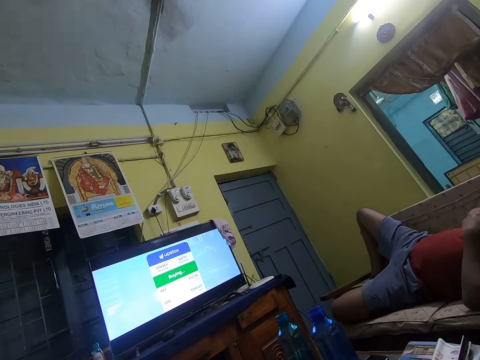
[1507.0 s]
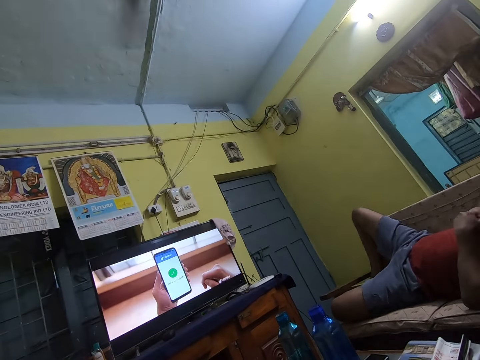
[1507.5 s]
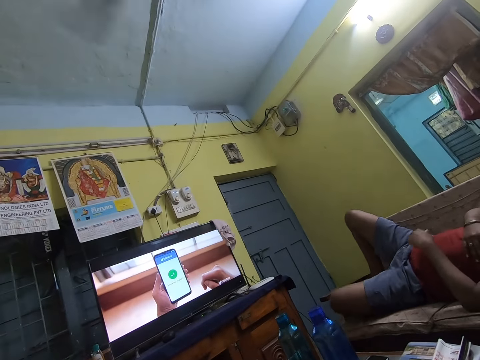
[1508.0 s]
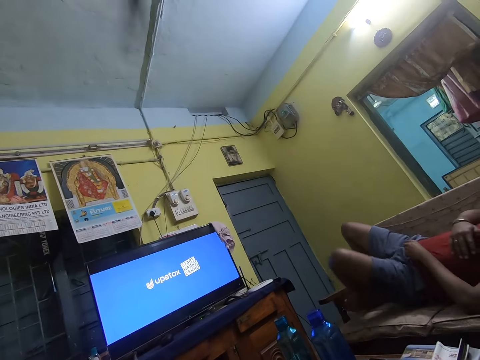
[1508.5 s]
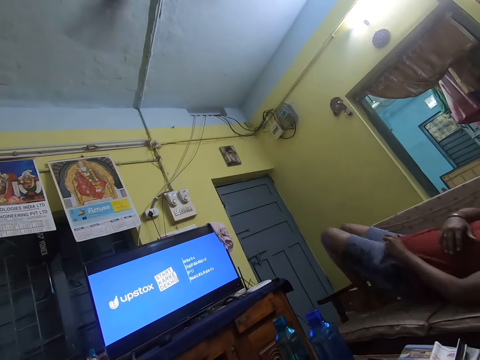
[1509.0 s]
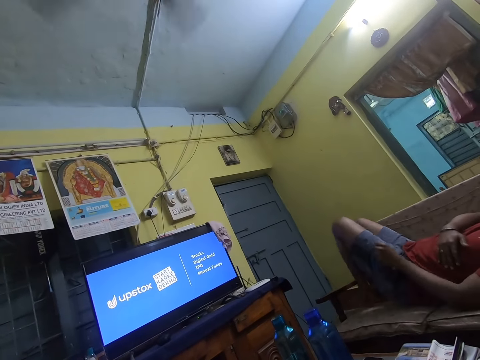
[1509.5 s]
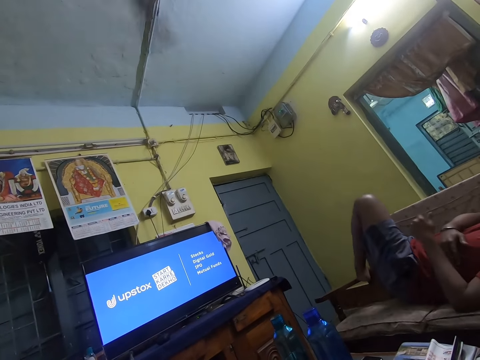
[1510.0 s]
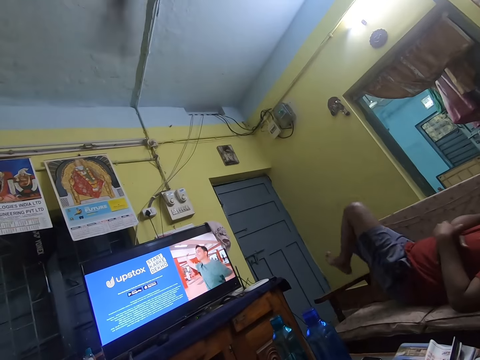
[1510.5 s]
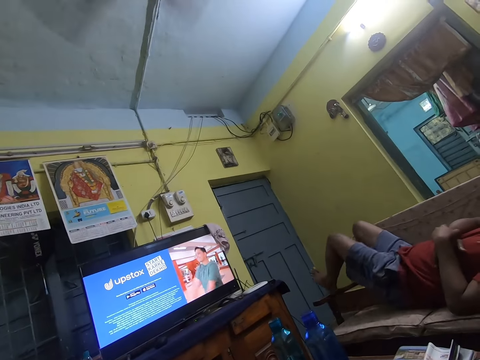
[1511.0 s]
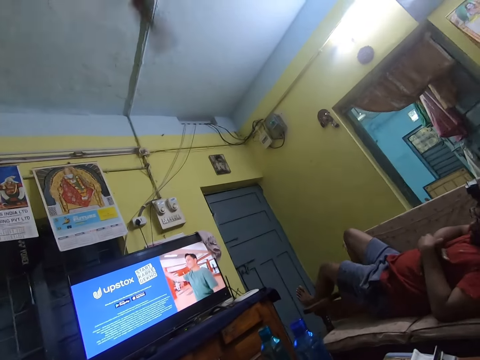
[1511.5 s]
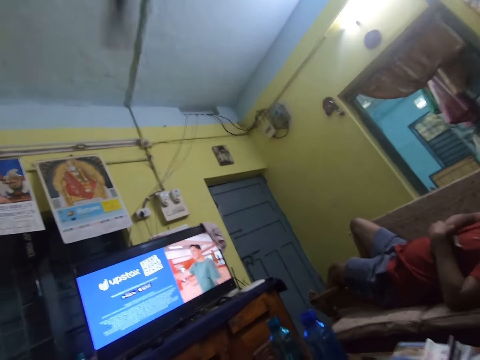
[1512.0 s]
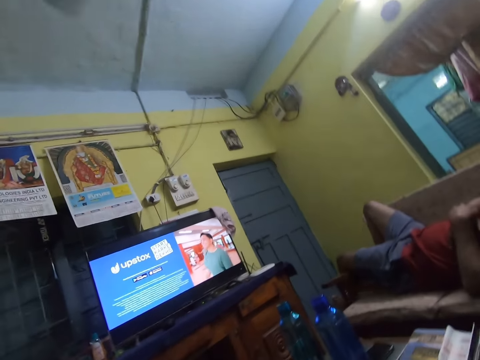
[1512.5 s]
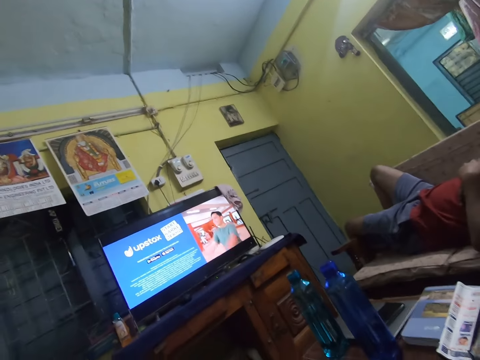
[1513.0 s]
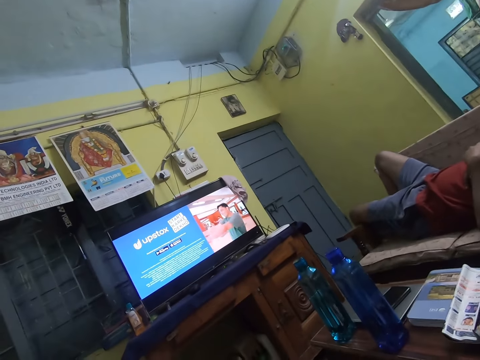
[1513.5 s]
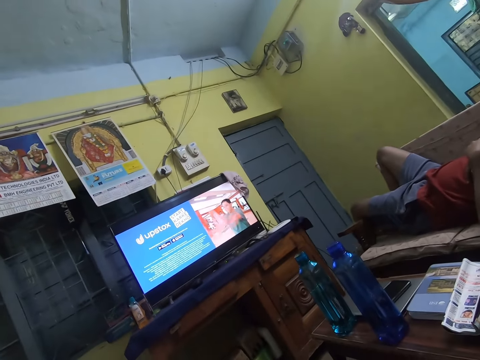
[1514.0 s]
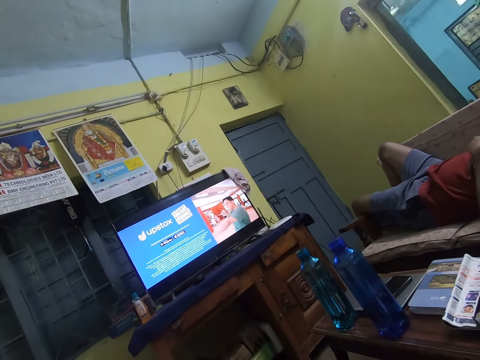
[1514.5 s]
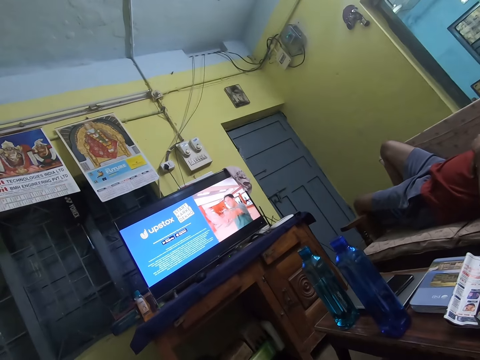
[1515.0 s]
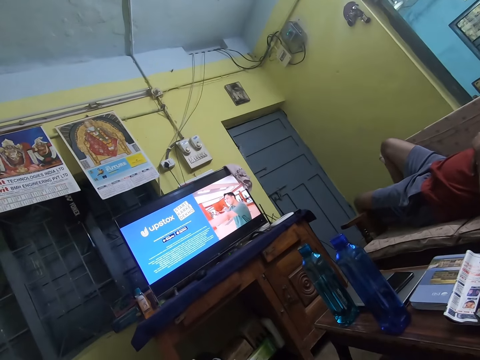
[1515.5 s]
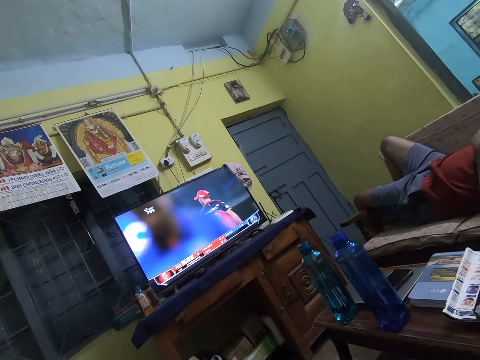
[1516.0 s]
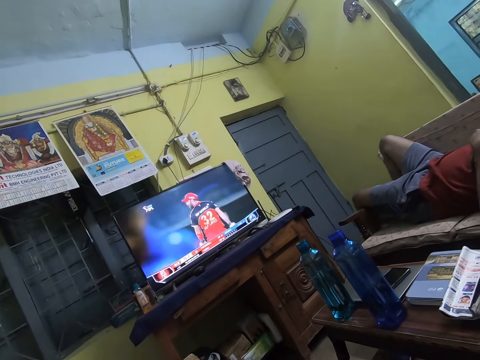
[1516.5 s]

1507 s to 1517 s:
The man adjusts his shirt with his left hand. The man moves his leg.

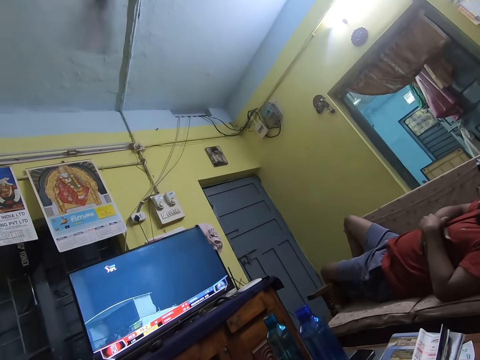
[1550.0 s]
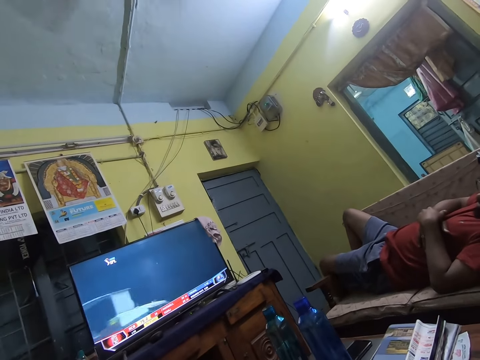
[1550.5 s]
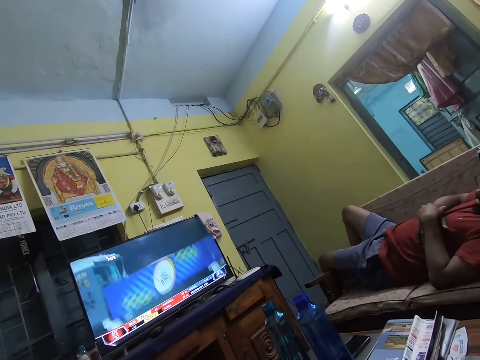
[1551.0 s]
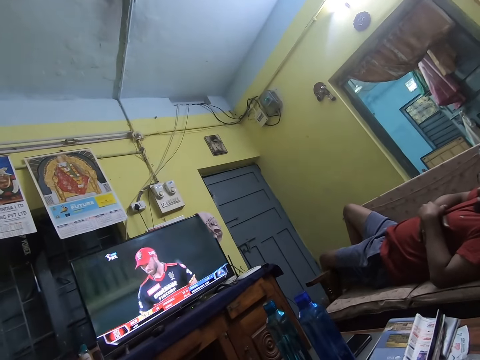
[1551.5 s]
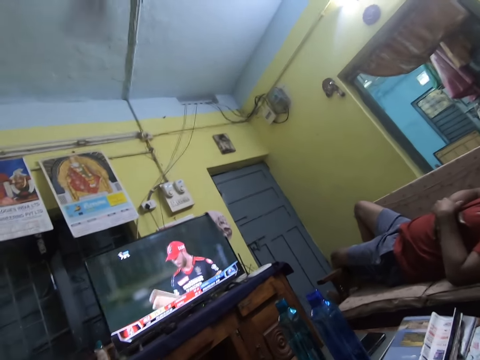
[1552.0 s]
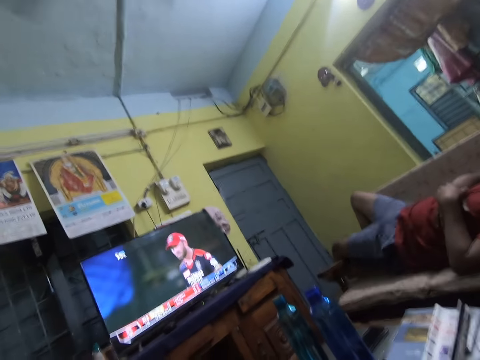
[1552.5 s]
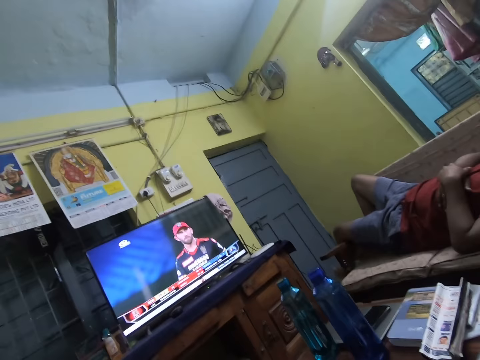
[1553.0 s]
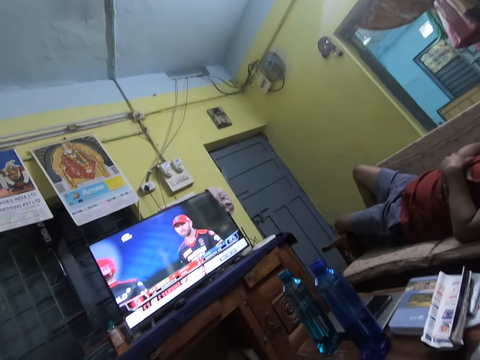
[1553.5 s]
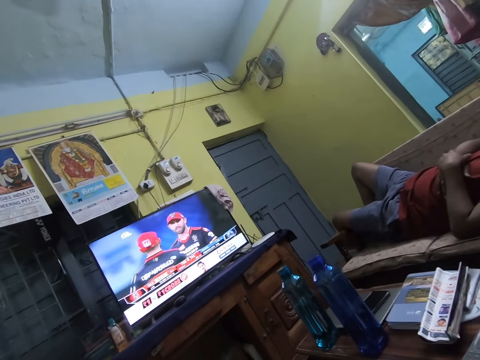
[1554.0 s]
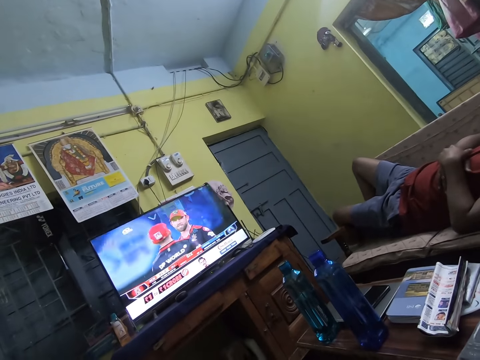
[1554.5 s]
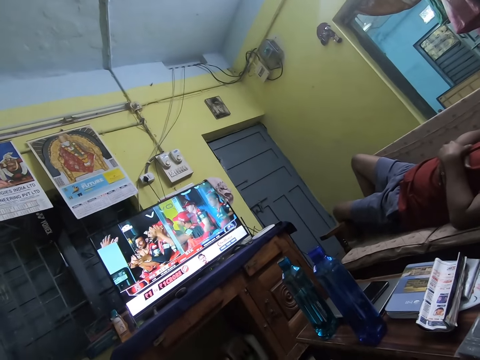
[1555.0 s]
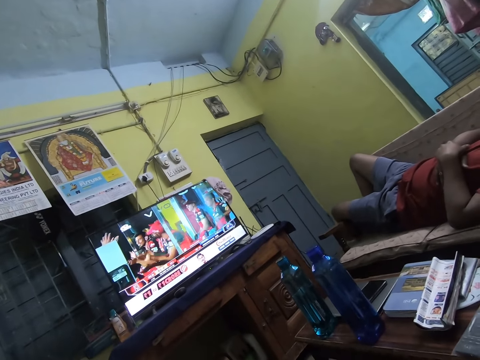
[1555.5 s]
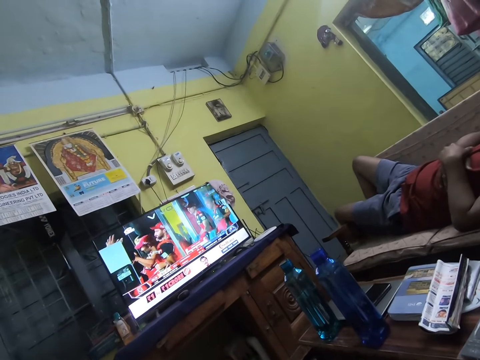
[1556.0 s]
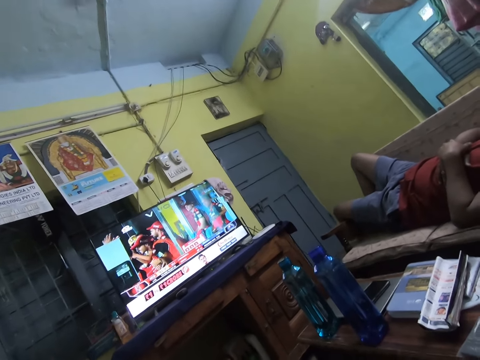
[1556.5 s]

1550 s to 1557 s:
The camera wearer lifts a hand.

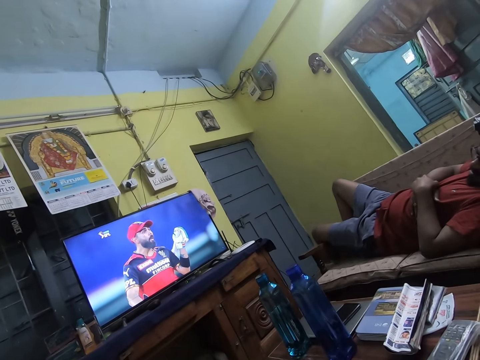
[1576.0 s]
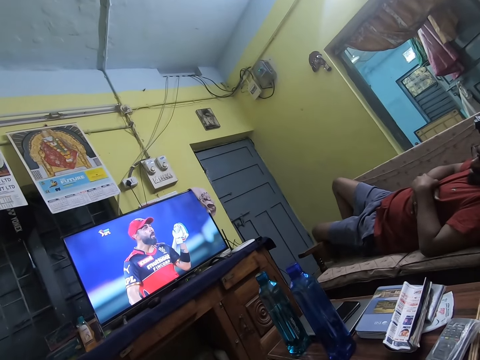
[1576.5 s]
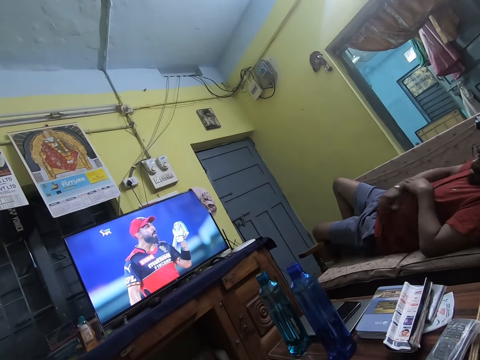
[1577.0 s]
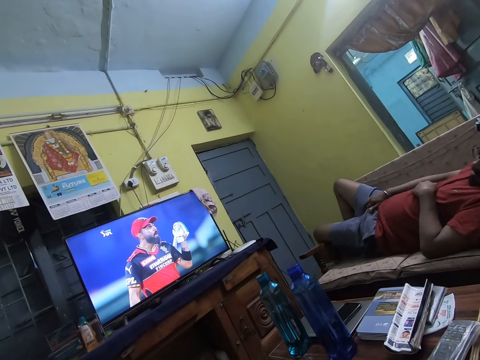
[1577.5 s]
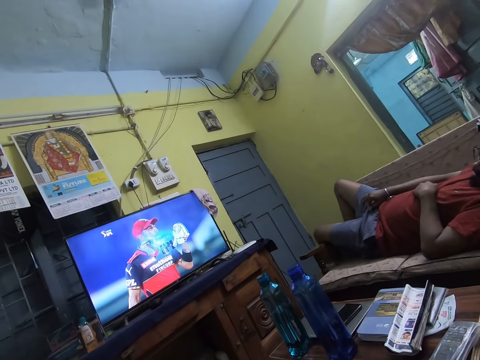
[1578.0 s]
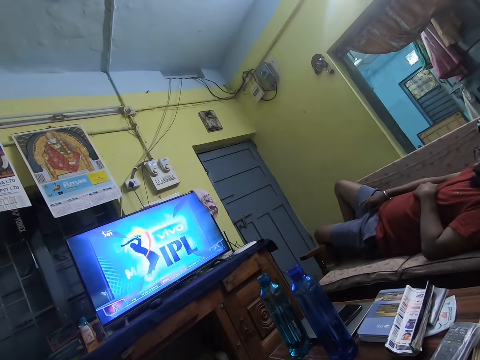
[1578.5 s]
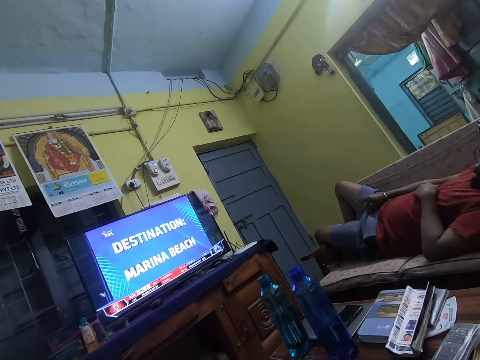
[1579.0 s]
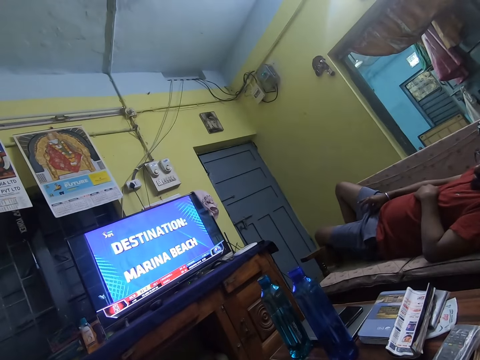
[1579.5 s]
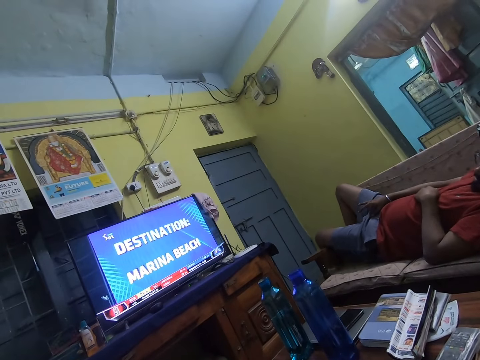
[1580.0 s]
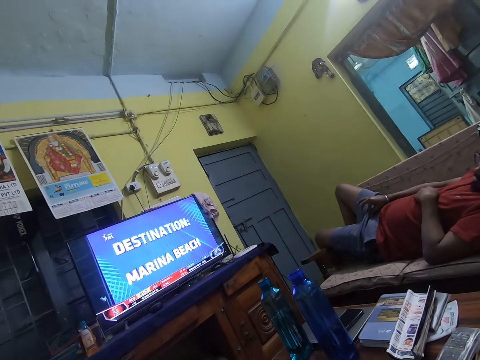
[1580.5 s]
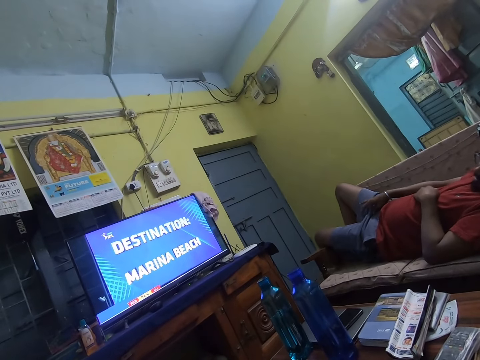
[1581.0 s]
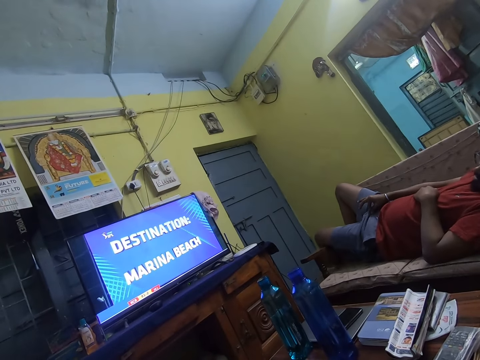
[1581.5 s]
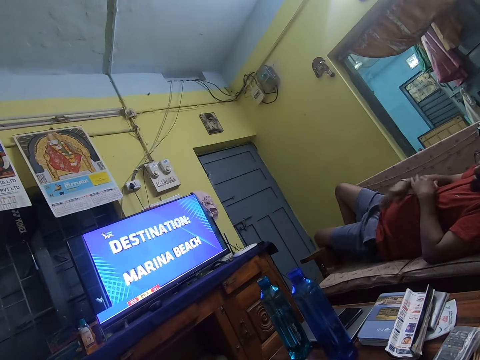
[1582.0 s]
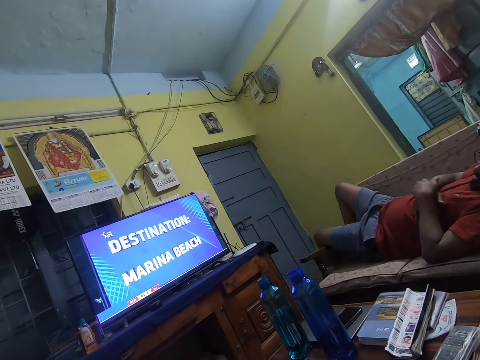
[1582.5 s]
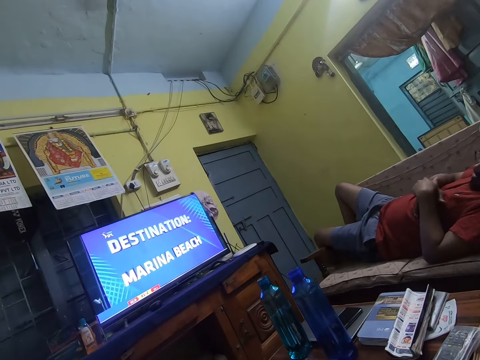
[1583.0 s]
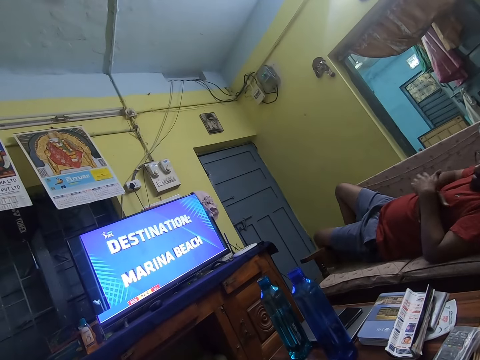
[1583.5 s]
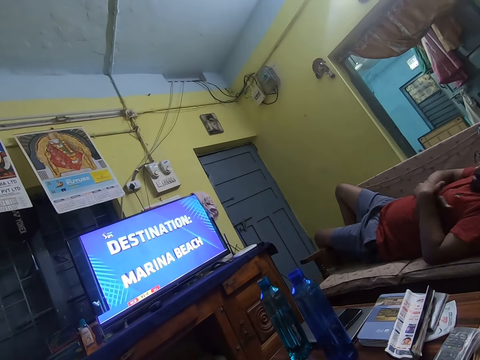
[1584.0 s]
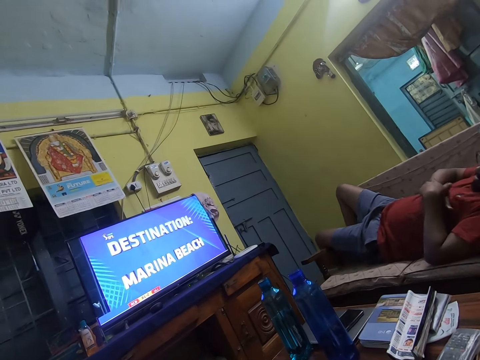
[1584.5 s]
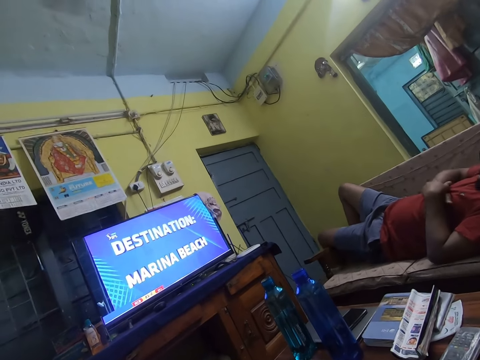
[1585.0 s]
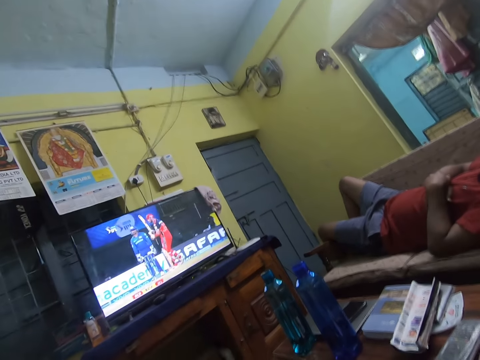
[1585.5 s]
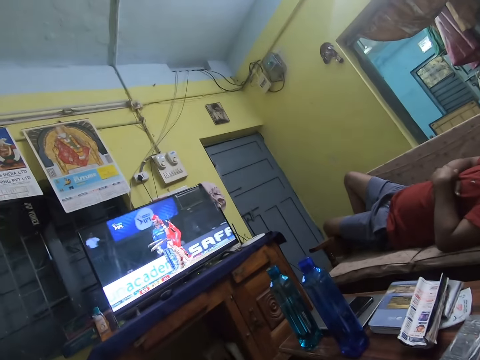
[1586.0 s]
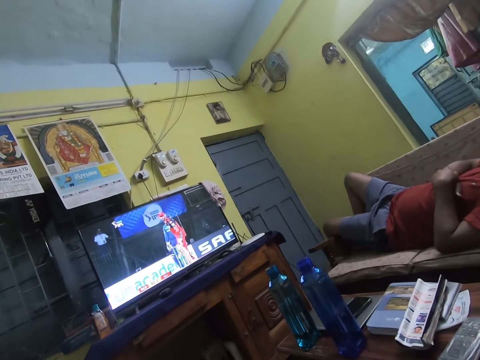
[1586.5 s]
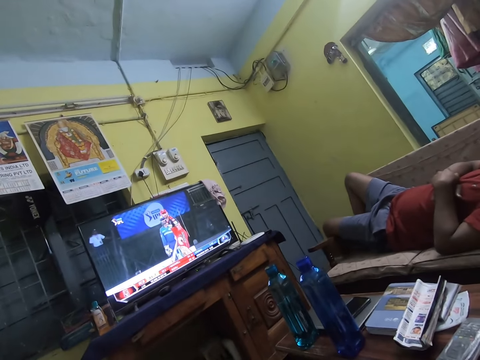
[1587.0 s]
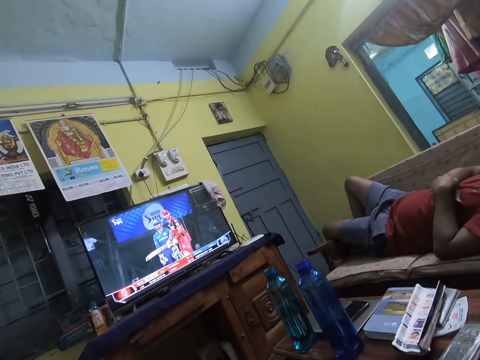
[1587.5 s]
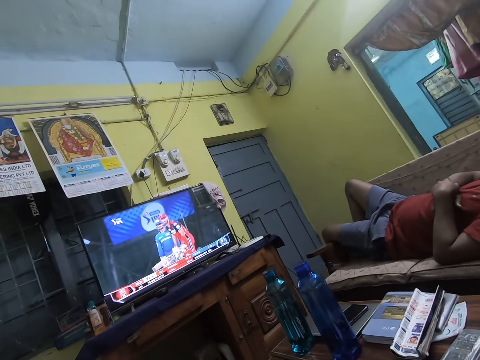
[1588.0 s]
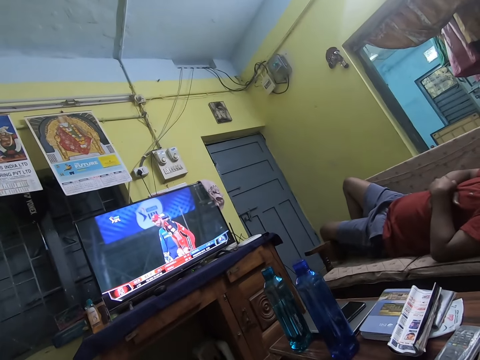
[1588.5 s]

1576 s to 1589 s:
The man adjusts his shorts with his right hand. The man scratches himself.
